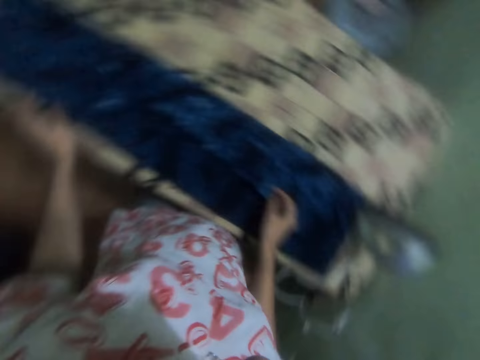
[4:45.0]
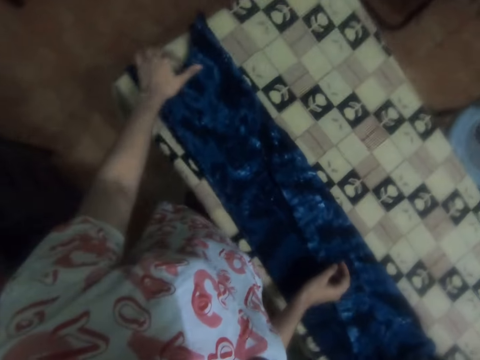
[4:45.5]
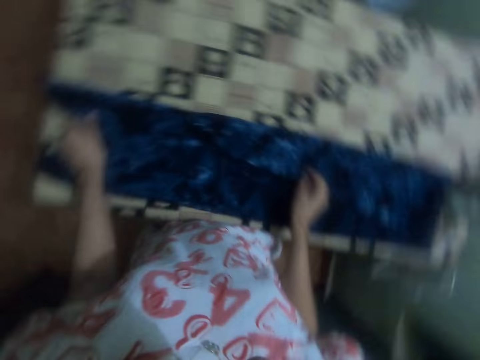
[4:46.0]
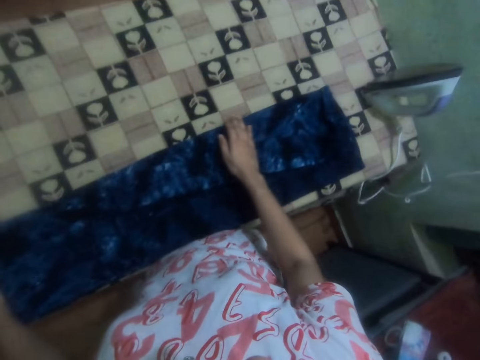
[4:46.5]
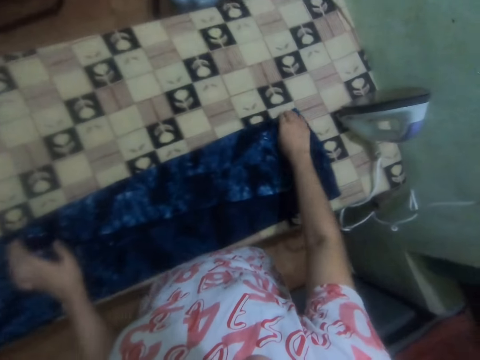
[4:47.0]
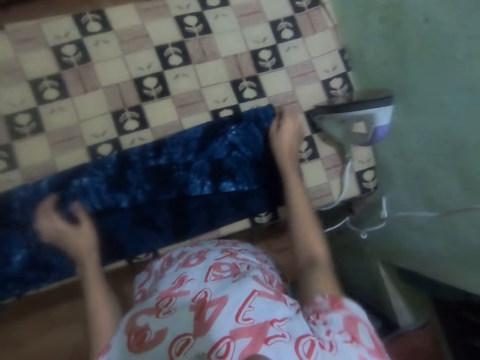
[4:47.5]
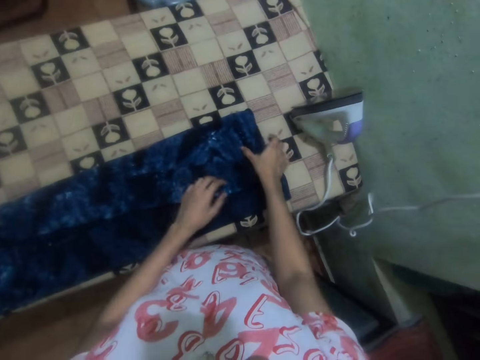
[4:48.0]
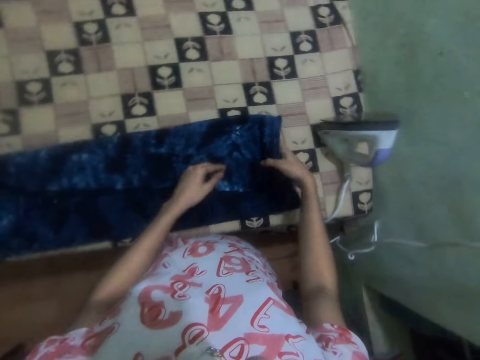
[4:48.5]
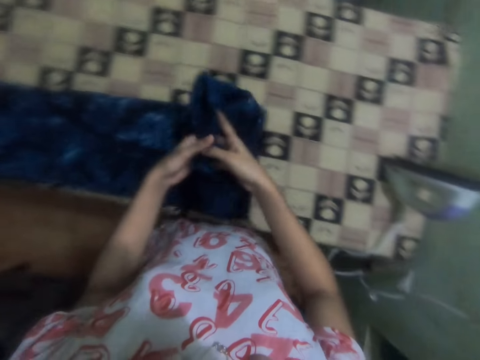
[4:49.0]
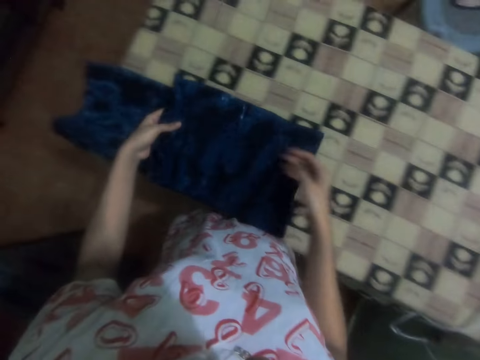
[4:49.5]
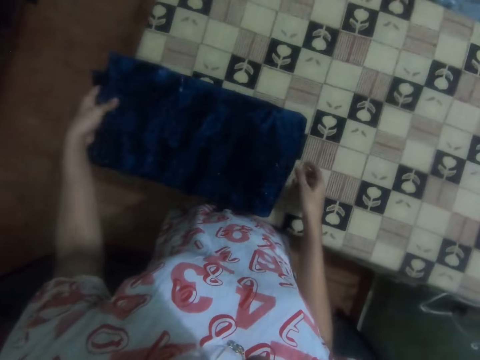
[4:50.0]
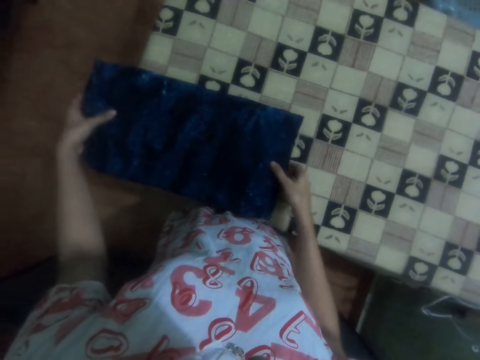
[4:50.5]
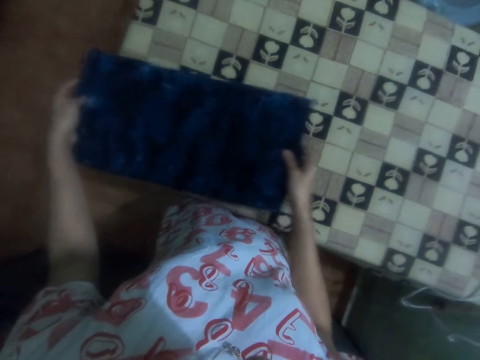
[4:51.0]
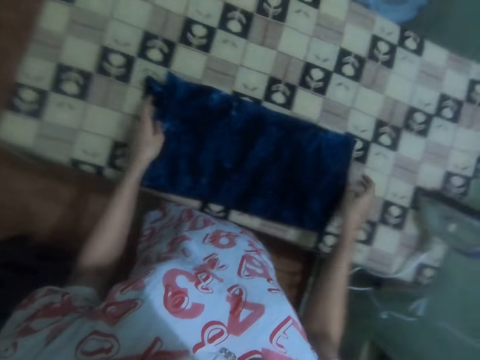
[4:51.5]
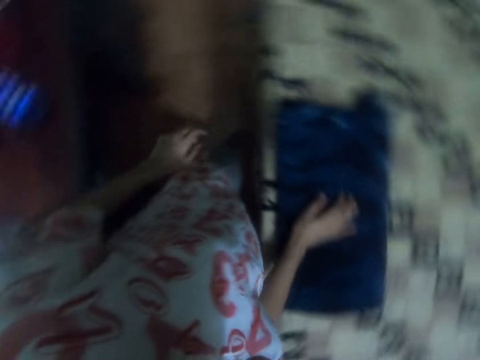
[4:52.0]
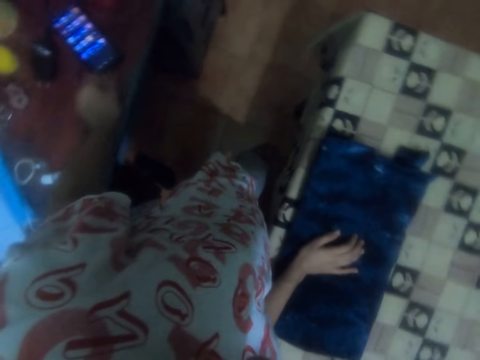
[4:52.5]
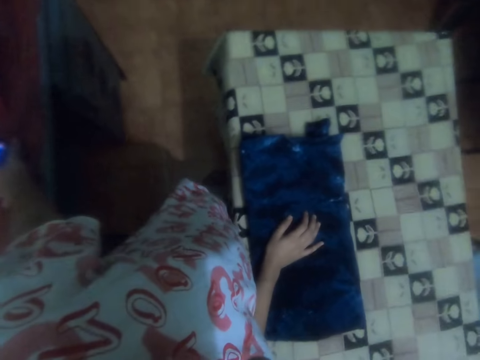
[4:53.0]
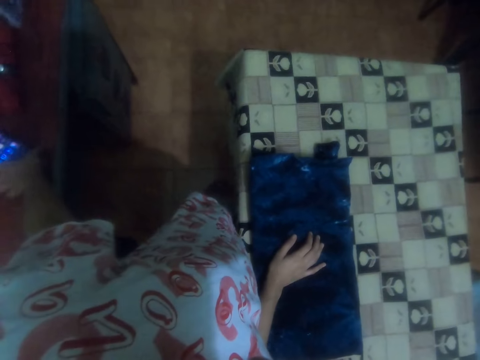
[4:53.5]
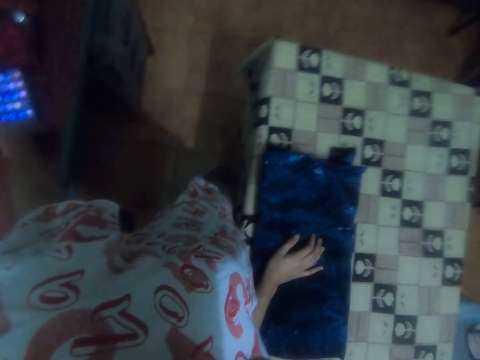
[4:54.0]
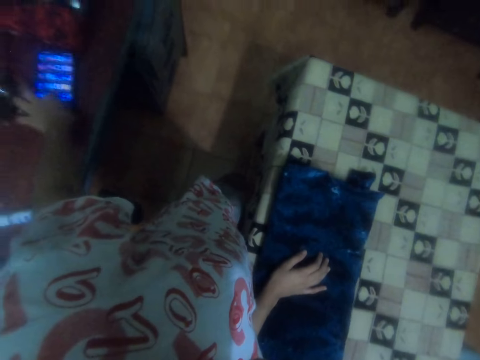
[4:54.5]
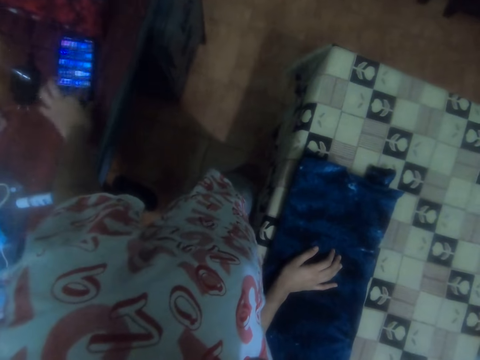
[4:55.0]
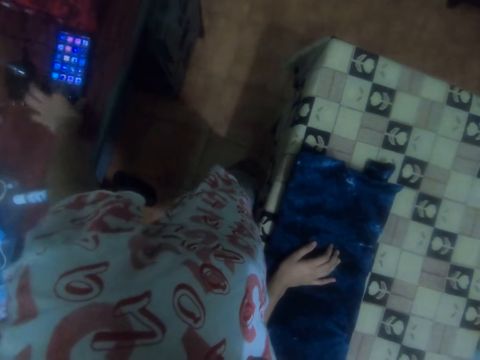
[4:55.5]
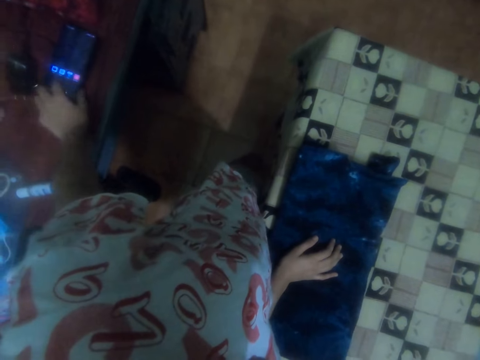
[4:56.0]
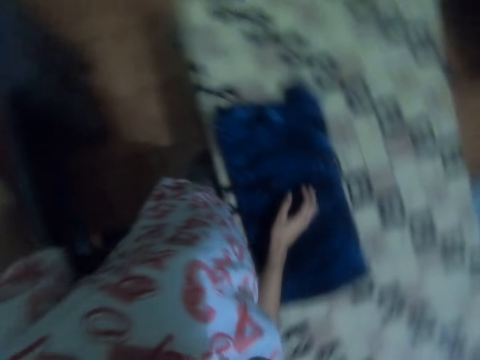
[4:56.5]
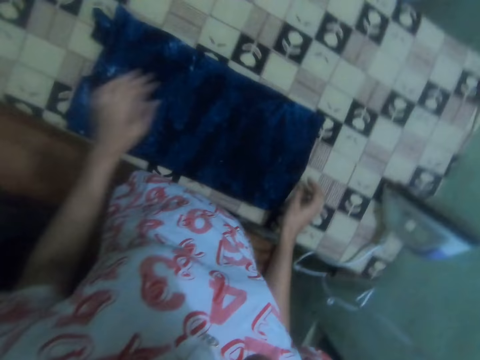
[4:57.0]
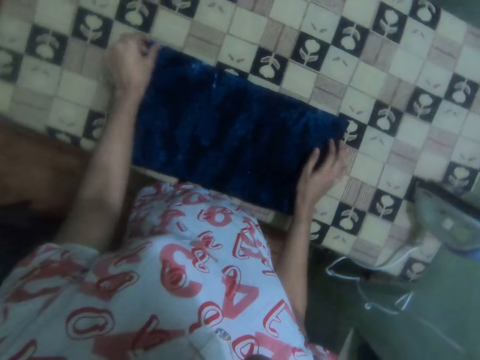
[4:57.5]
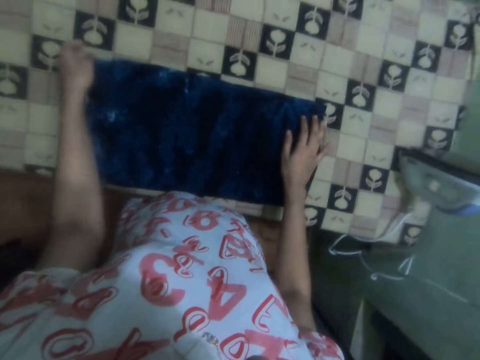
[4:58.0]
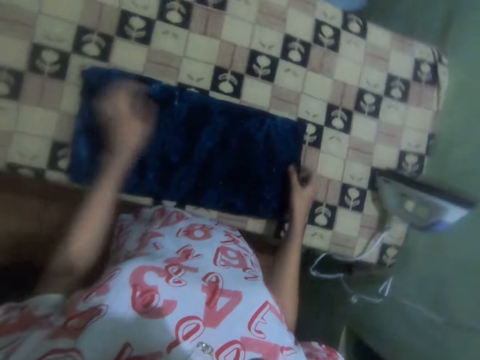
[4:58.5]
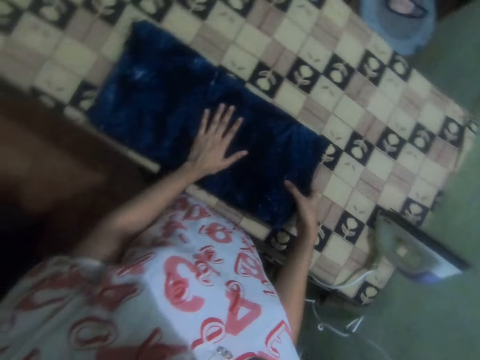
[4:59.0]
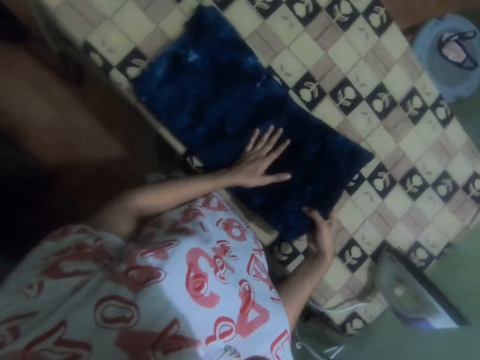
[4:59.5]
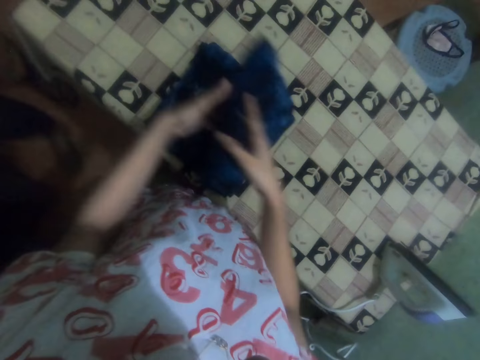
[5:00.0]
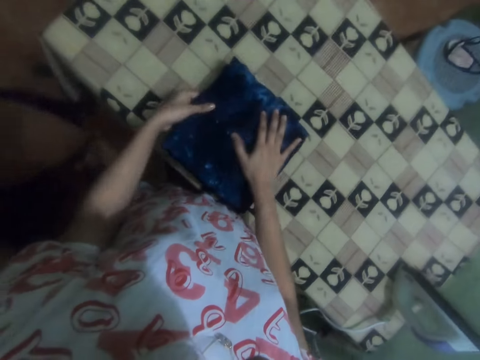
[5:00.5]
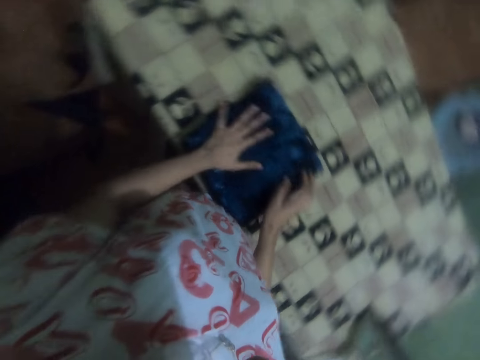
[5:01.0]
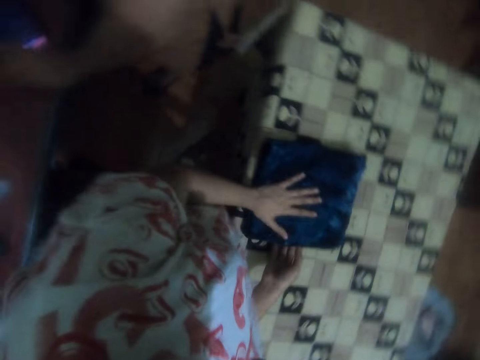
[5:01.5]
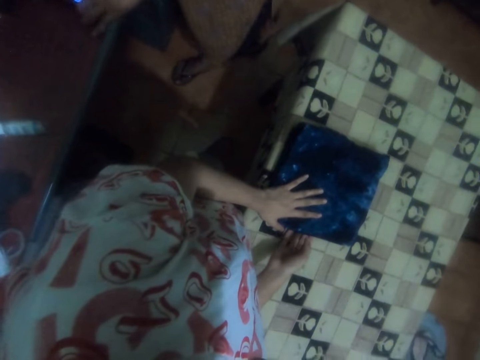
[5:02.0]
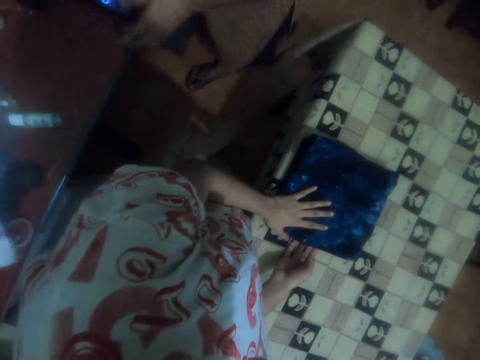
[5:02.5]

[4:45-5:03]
The camera wearer moves the cloth with the left hand. They fold the cloth with both hands. They scroll their mobile phone. They touch the phone with the left hand. They slightly touch the cloth with both hands. They fold the cloth with both hands.

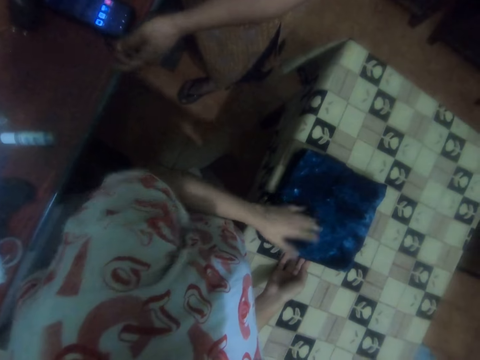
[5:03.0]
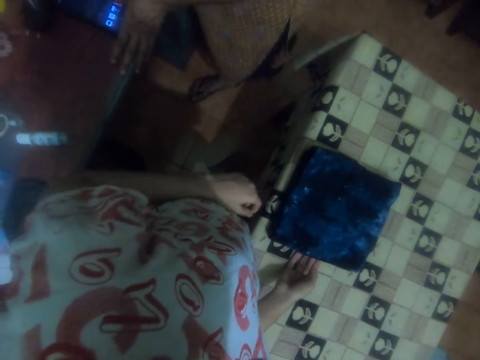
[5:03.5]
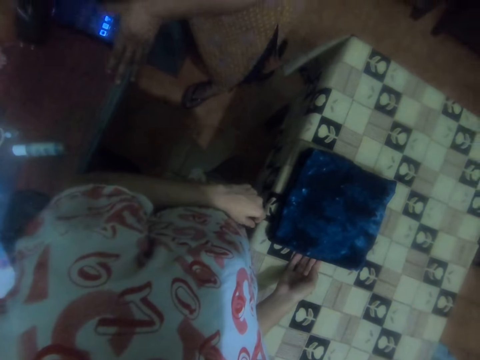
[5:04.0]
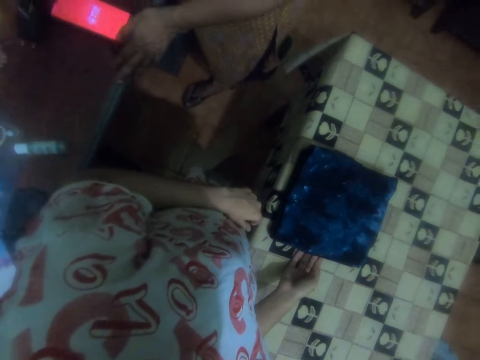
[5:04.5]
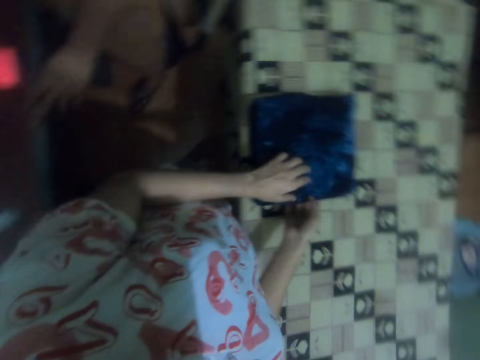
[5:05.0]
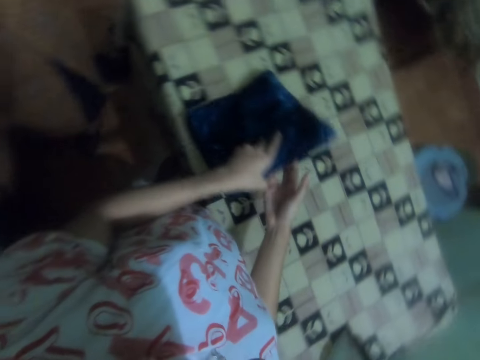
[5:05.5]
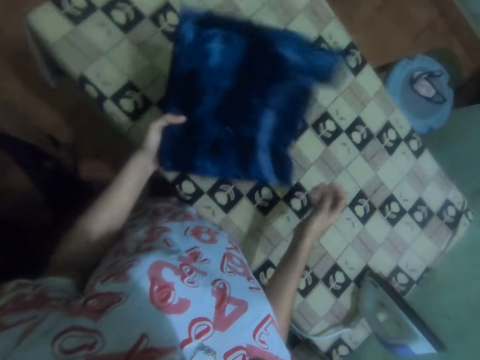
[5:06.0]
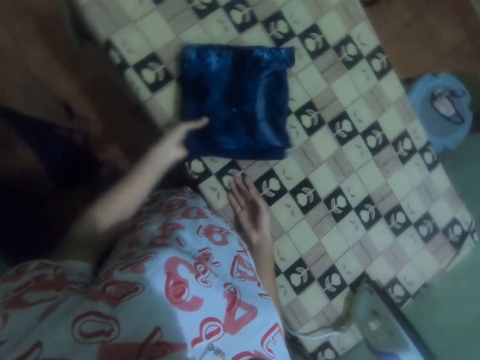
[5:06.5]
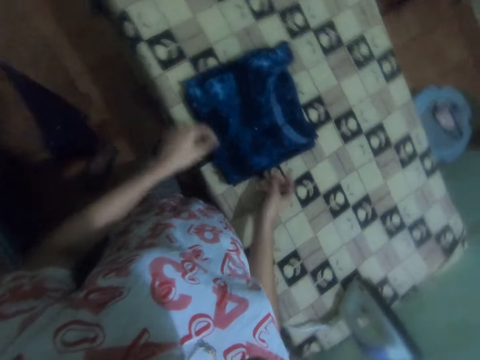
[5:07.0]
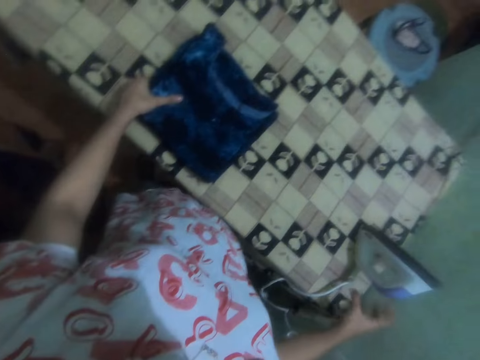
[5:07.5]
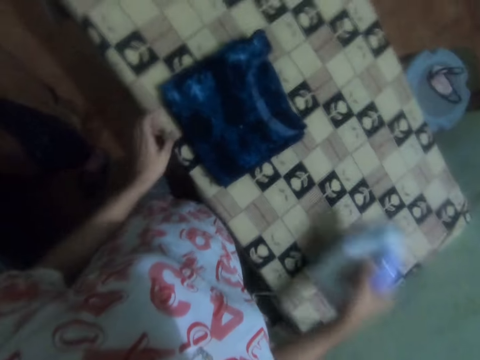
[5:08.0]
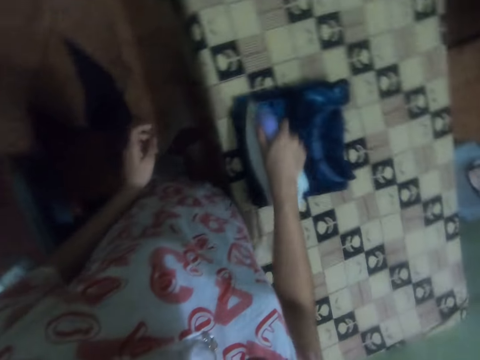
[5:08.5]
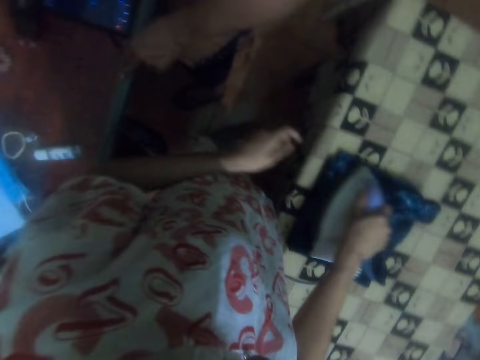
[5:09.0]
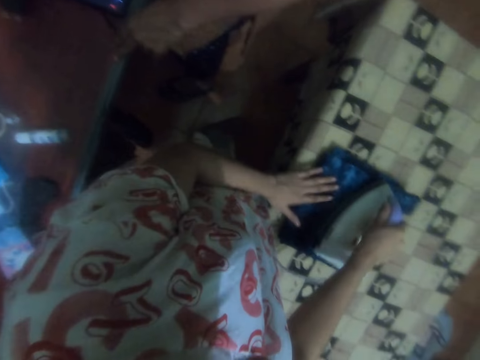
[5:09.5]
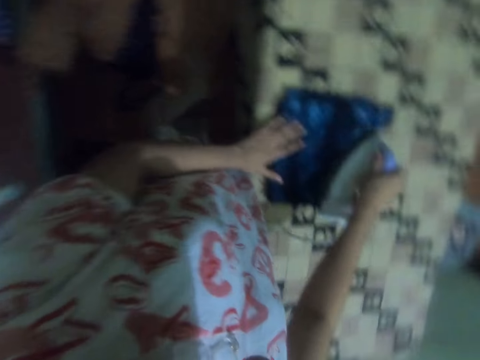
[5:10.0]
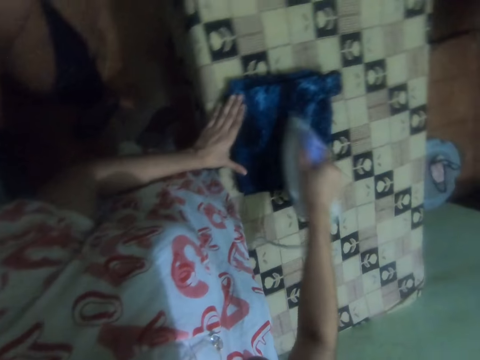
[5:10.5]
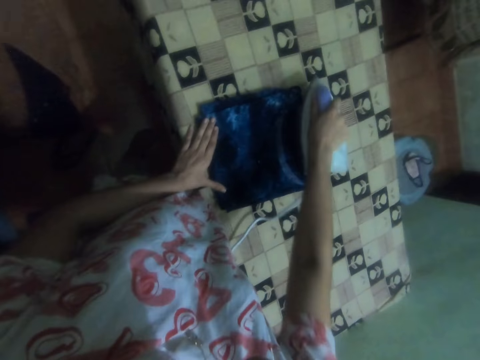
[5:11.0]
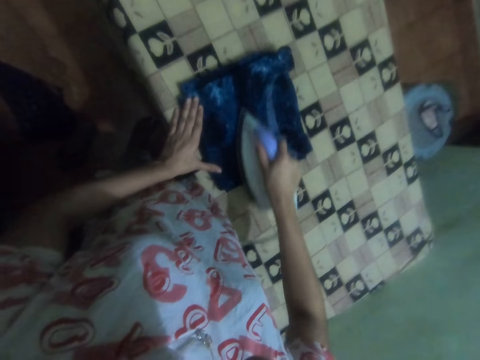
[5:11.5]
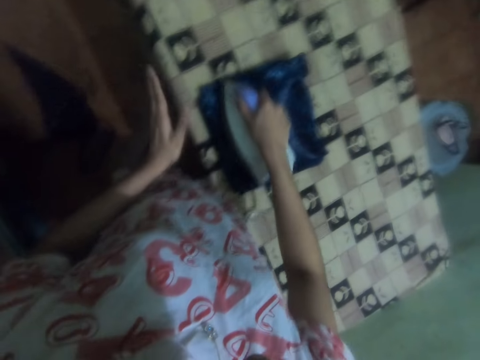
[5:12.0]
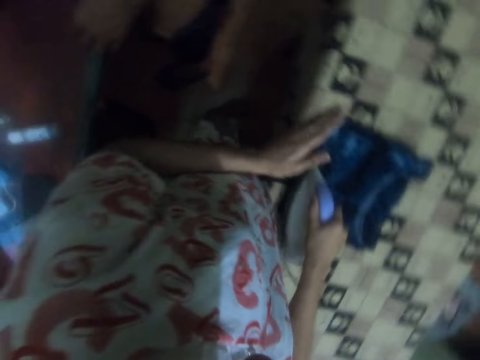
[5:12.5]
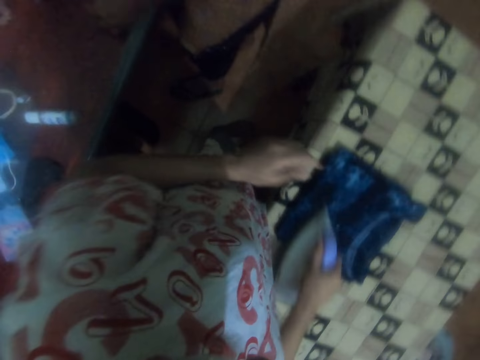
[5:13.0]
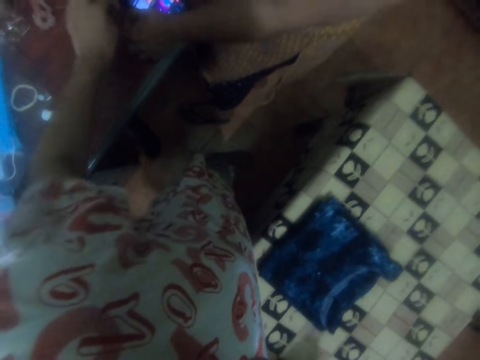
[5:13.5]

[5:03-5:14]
The camera wearer turns the cloth over with the left hand. They drop the cloth on the table with the left hand. They pick up the iron box with the right hand. They iron the cloth.
